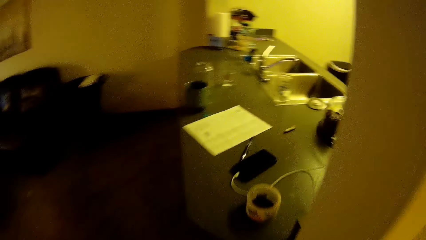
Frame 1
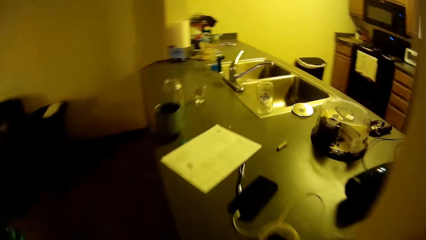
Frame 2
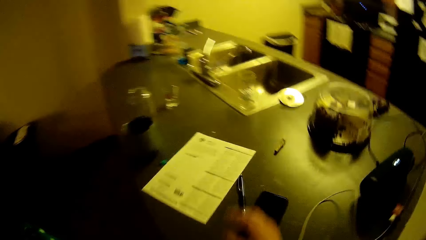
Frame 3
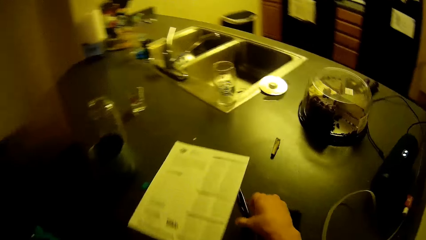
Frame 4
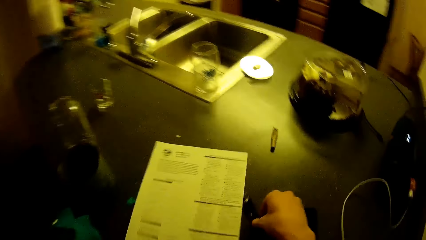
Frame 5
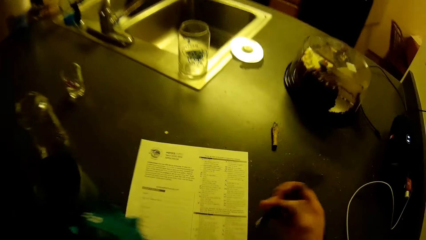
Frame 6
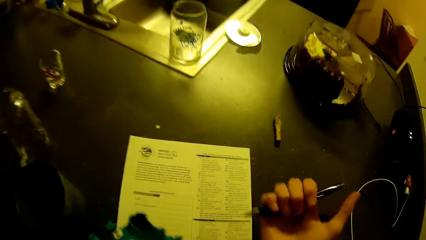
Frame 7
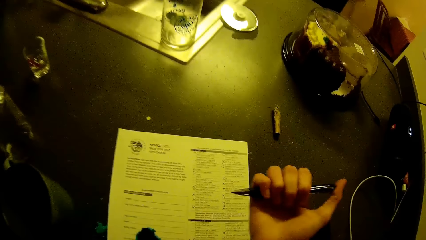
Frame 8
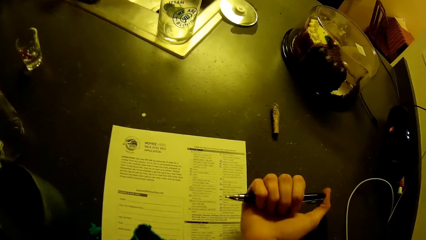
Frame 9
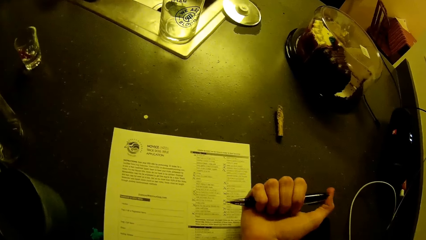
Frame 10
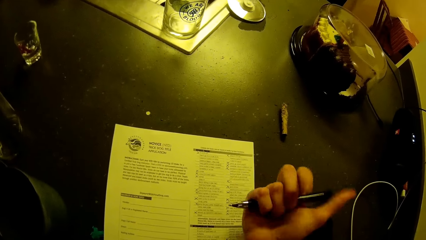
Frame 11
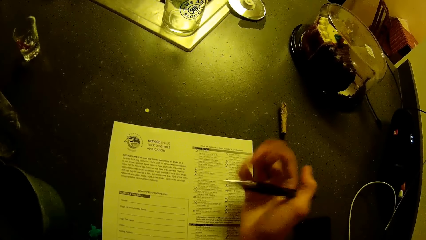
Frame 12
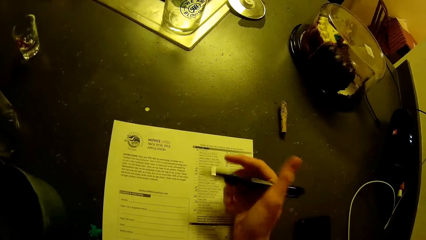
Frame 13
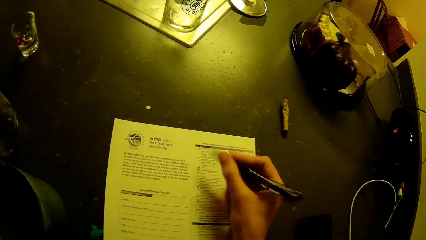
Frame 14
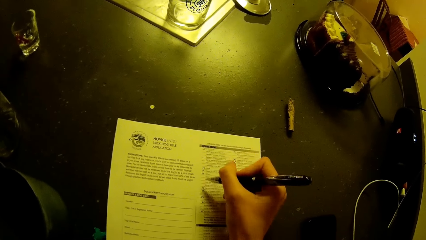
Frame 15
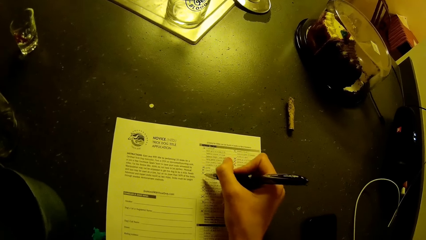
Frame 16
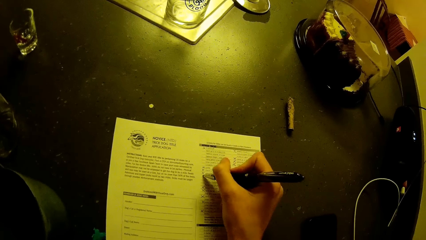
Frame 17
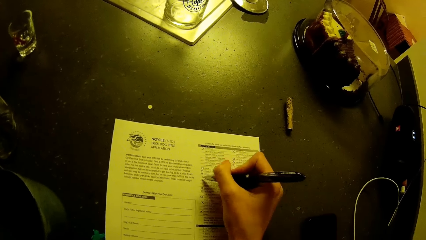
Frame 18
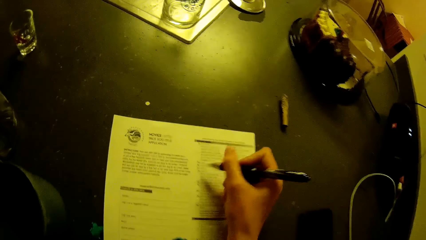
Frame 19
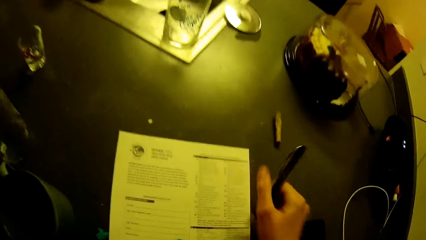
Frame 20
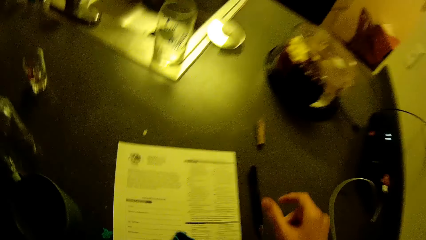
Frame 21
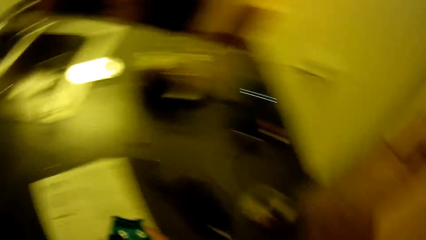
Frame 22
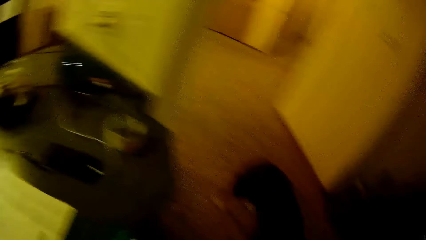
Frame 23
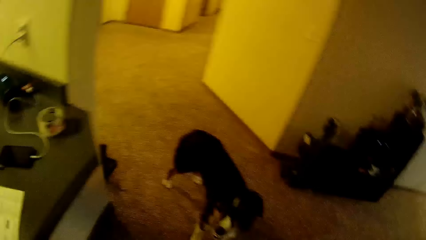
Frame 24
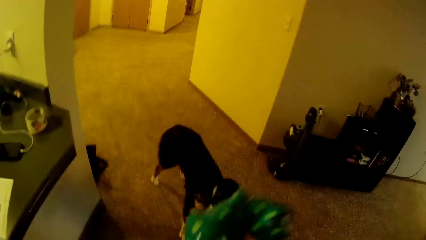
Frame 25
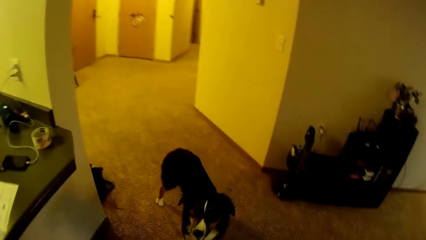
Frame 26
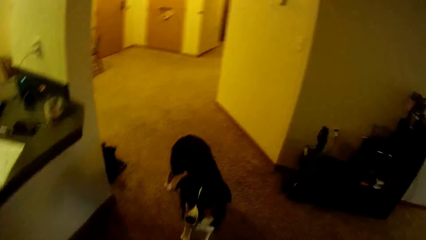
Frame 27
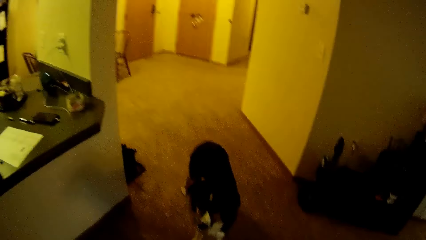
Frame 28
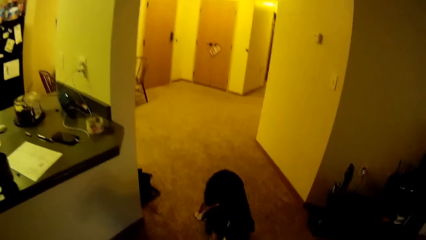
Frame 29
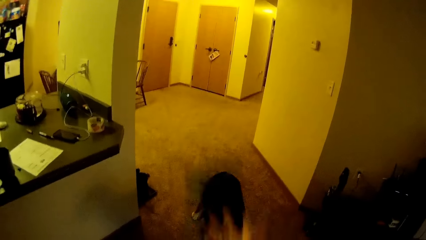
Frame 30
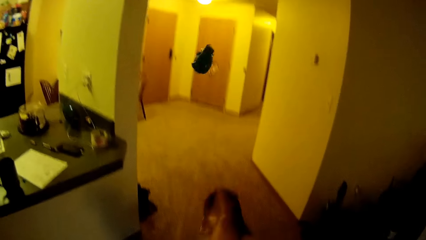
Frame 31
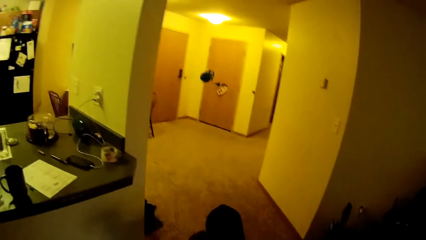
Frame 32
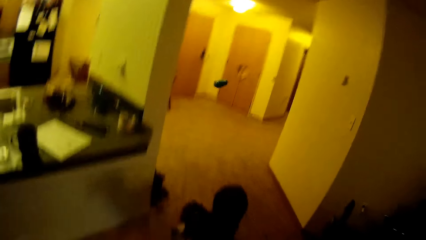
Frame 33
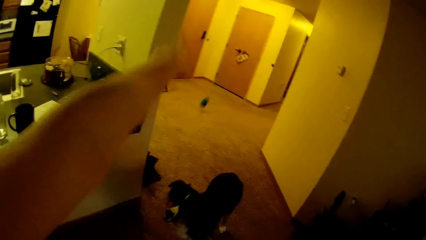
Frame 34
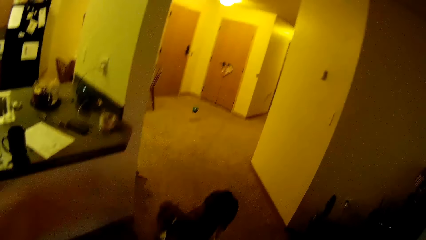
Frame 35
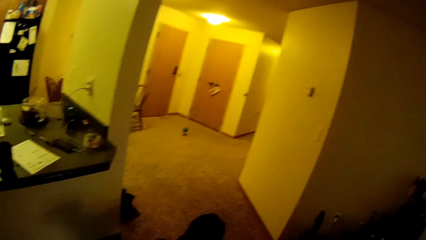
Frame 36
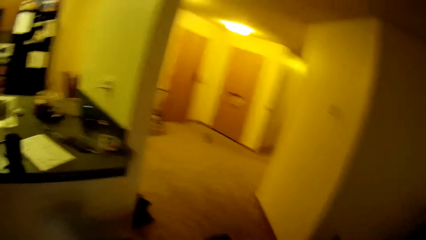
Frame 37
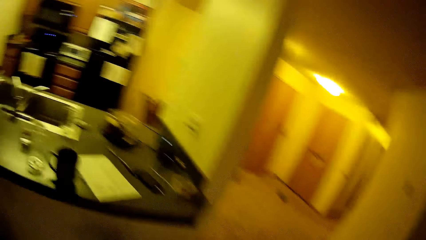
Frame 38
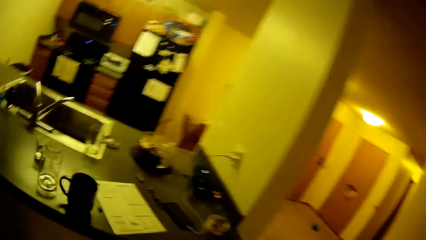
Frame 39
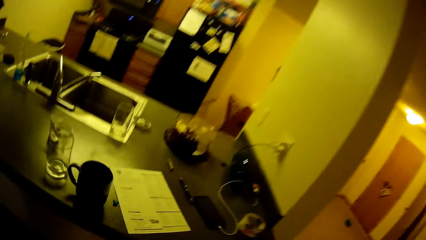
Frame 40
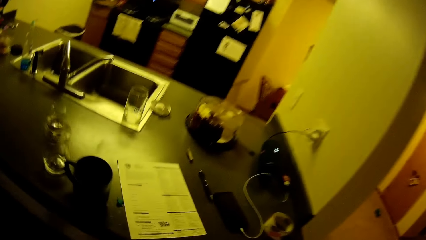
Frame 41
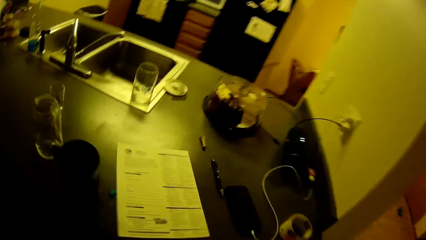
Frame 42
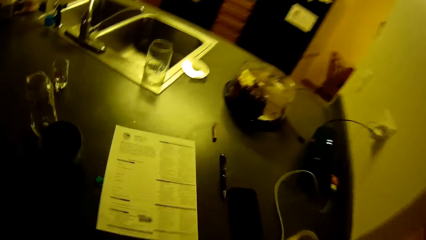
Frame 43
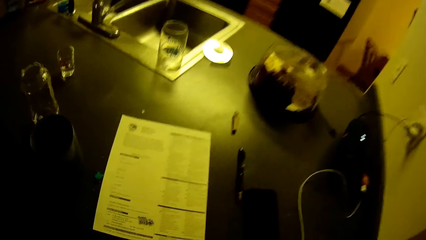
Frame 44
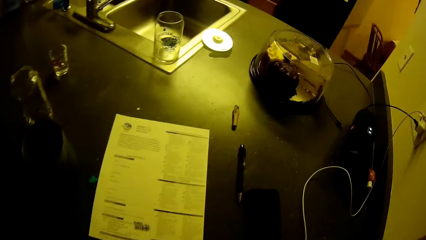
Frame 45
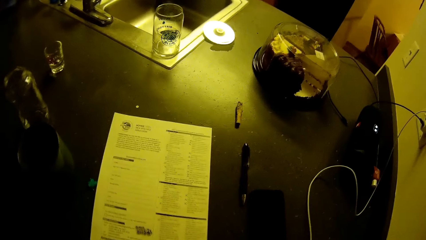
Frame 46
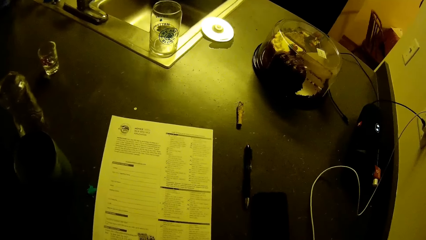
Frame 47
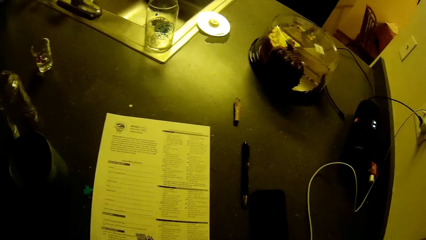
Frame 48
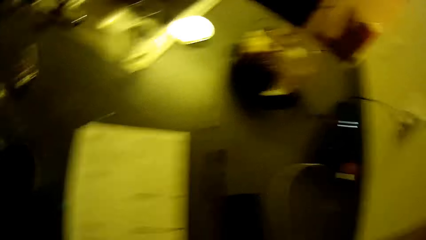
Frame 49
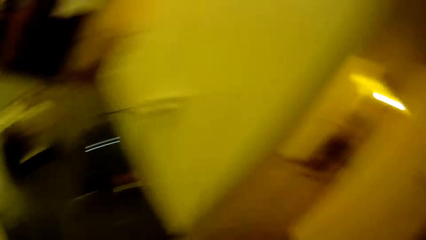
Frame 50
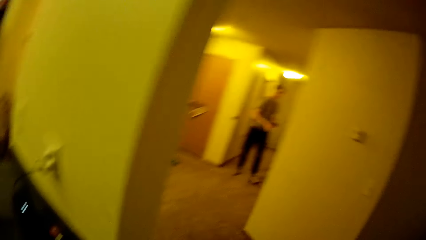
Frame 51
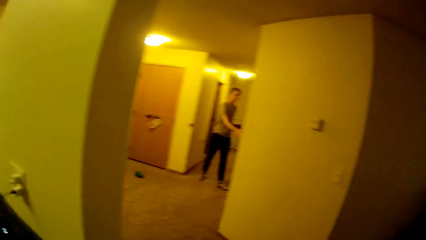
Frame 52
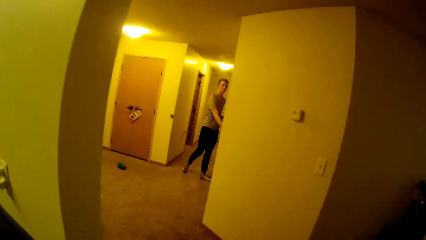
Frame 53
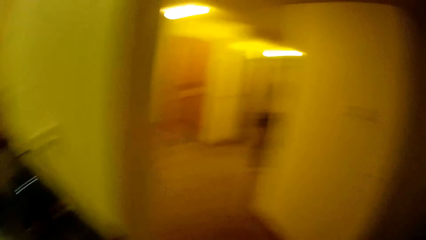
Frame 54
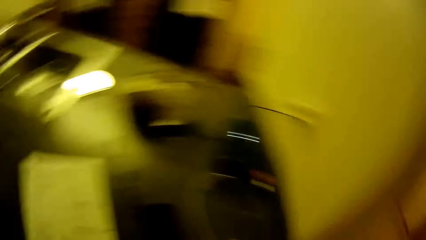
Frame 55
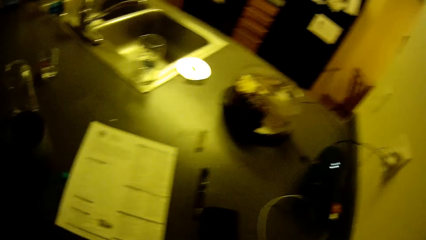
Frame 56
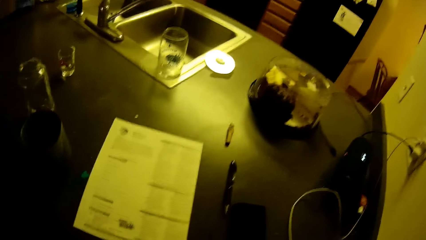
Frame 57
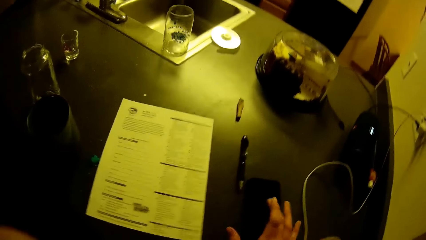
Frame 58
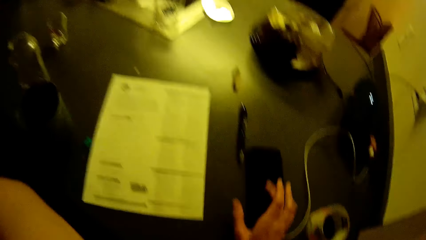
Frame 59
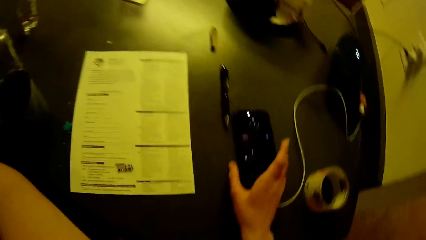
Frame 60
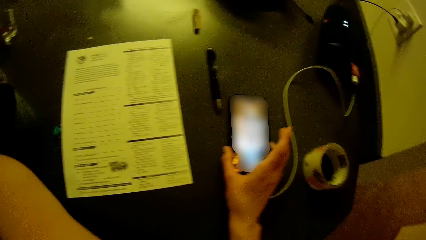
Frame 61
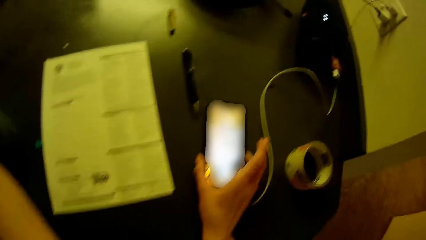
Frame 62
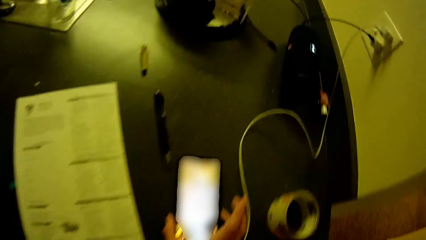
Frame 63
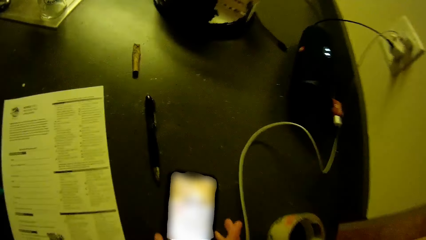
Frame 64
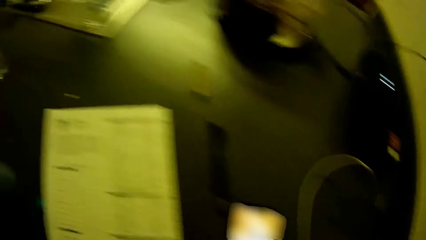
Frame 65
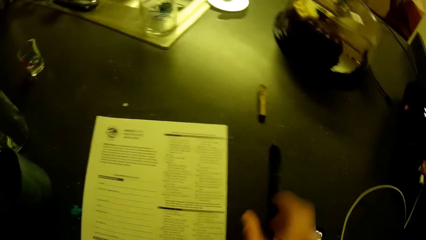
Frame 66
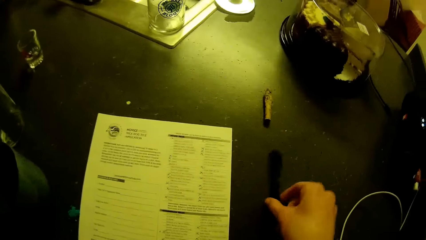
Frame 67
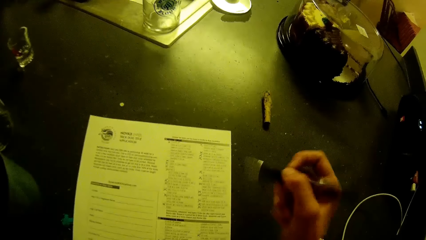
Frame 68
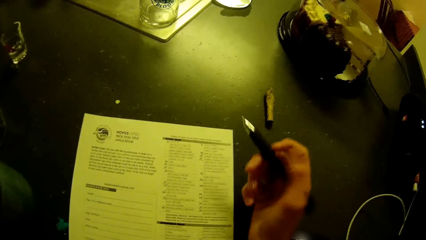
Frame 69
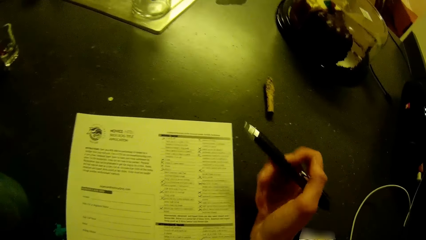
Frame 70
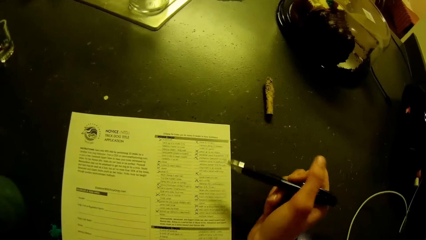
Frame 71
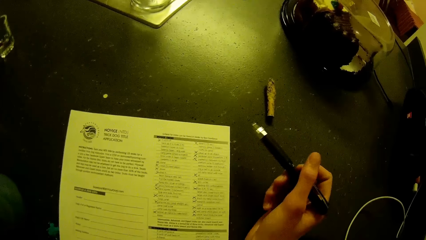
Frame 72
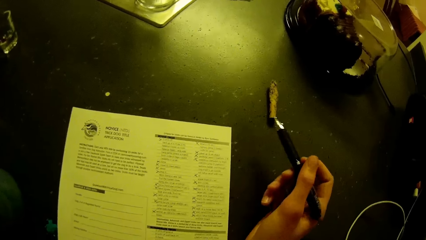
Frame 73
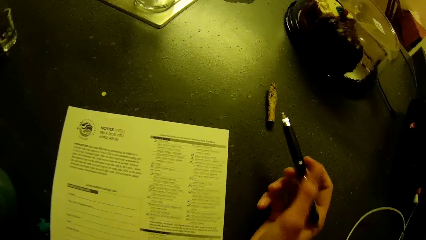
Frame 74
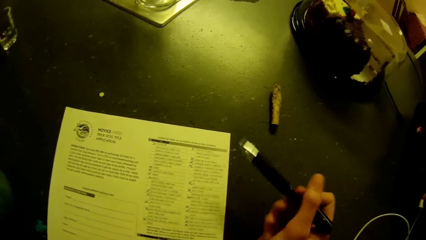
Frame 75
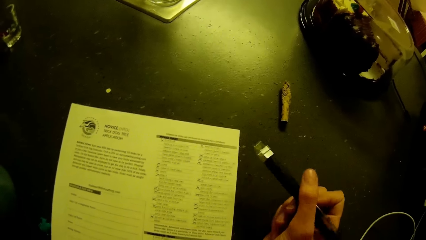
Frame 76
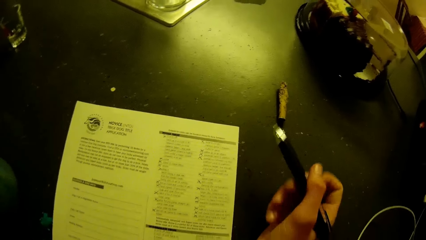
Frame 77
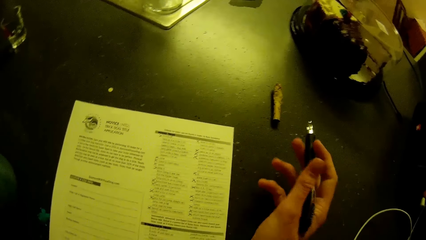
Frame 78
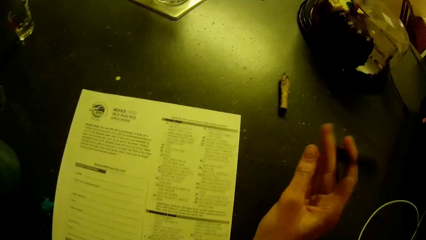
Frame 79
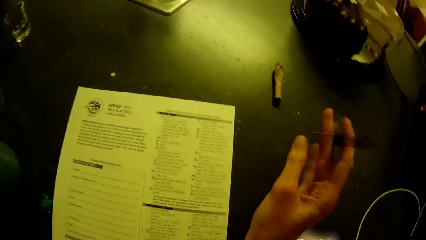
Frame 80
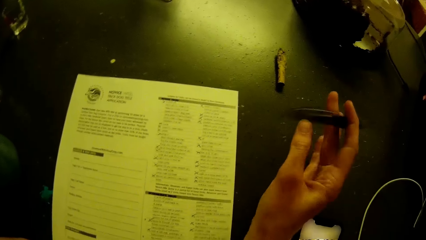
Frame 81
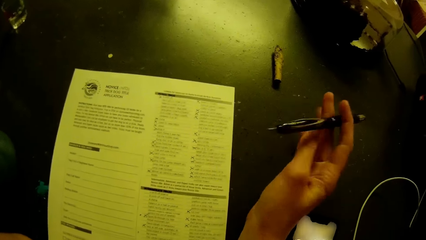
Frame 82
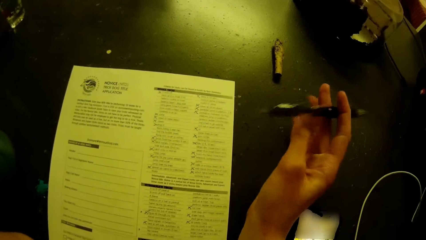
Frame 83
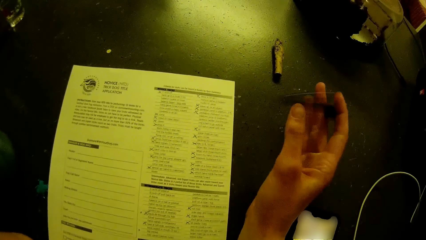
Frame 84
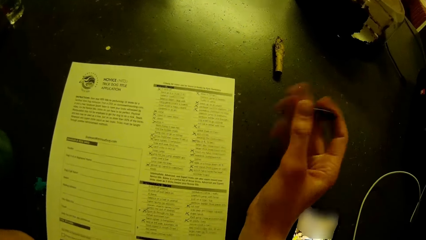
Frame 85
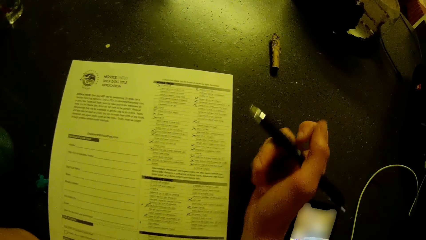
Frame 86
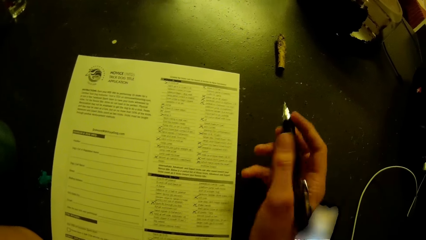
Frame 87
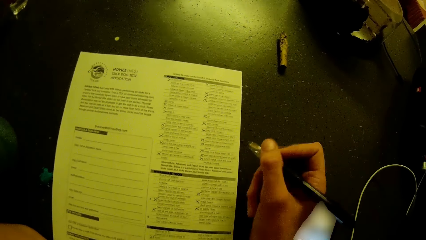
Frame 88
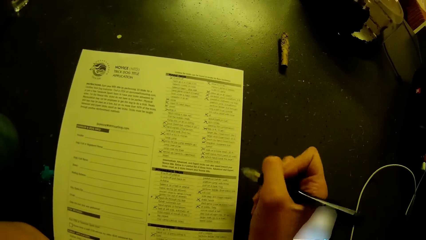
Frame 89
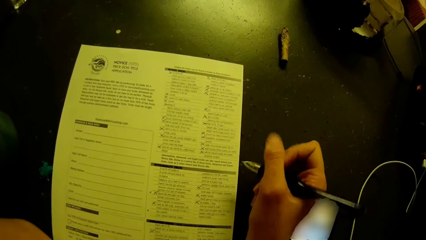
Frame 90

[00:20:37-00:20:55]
The camera wearer picks up the pen on the table with his right hand. He fills the application checklist or piece of paper on the table with the pen in his right hand. He drops the pen in his right hand on the table. He trains the dog. He throws the toy at the dog. He looks at the piece of paper. A man walks around the apartment. The camera wearer picks up a mobile phone on the table with his right hand. He operates the mobile phone in his right hand. He drops the mobile phone in his right hand on the table. He picks up the pen on the table with his right hand. He plays with the pen in his hand. He looks at the piece of paper.
